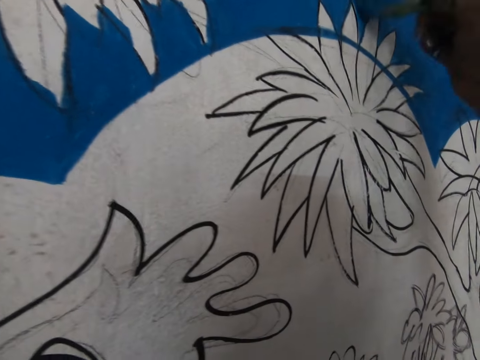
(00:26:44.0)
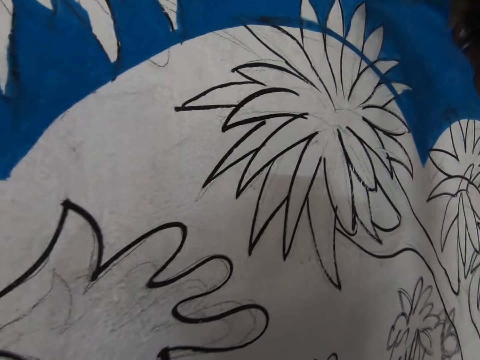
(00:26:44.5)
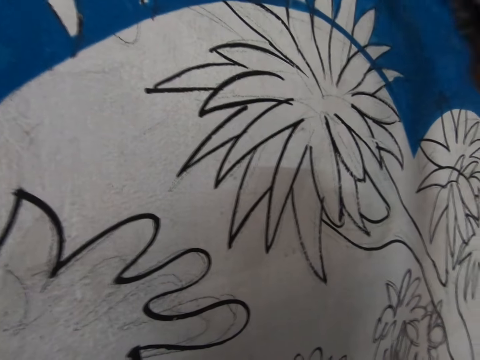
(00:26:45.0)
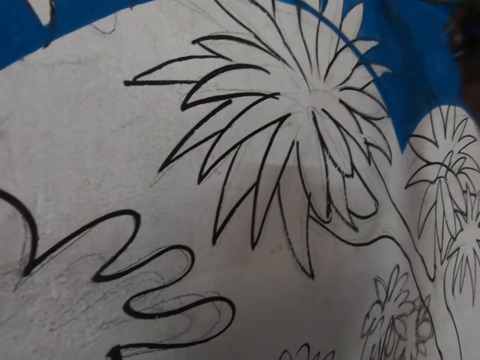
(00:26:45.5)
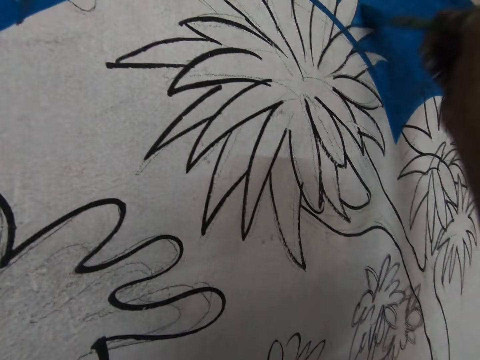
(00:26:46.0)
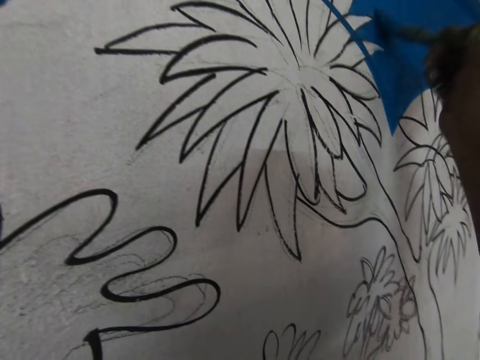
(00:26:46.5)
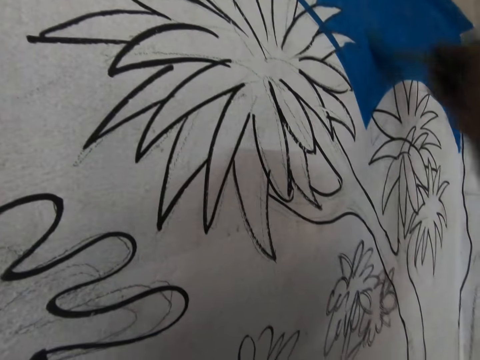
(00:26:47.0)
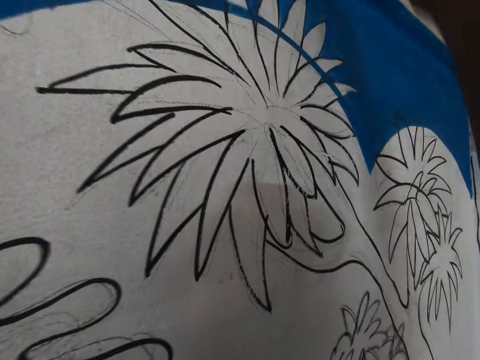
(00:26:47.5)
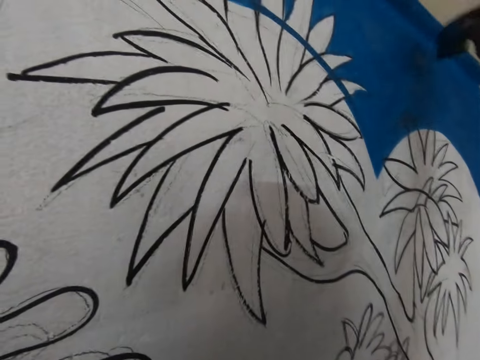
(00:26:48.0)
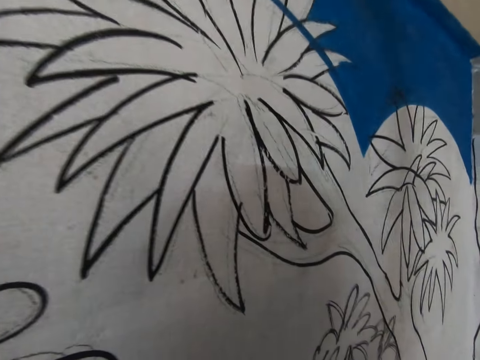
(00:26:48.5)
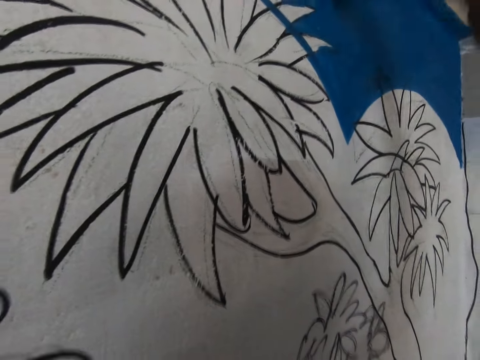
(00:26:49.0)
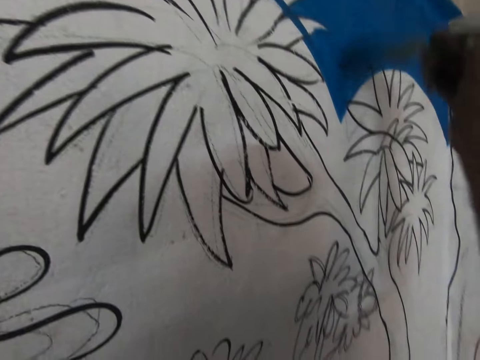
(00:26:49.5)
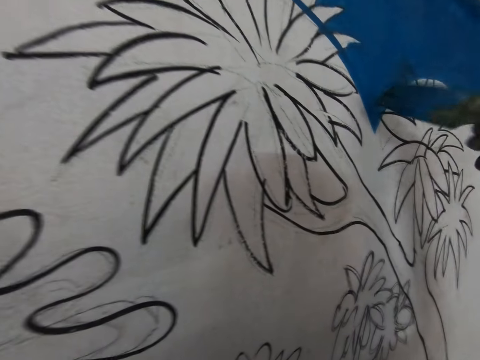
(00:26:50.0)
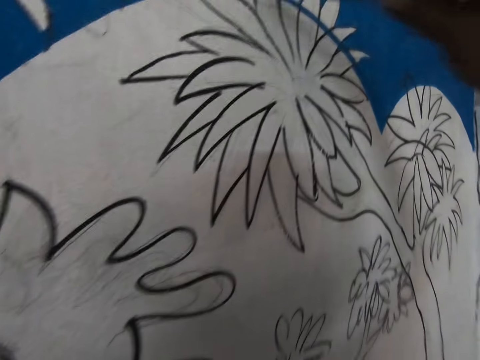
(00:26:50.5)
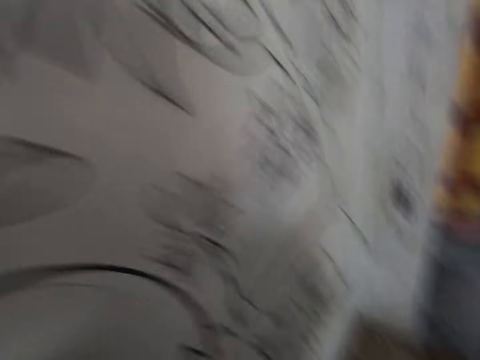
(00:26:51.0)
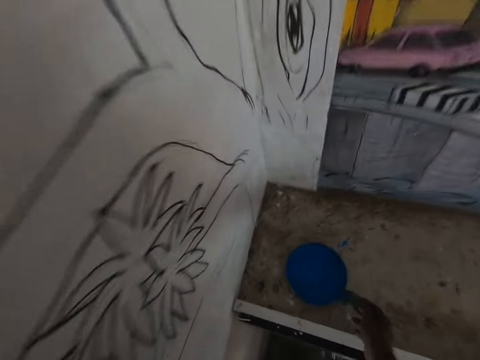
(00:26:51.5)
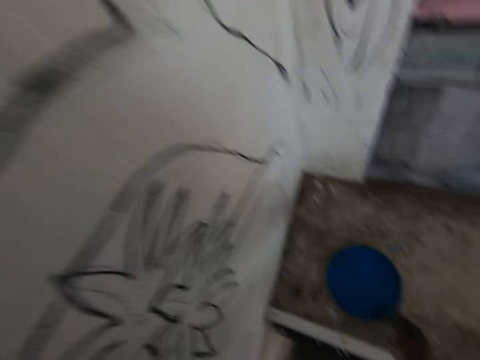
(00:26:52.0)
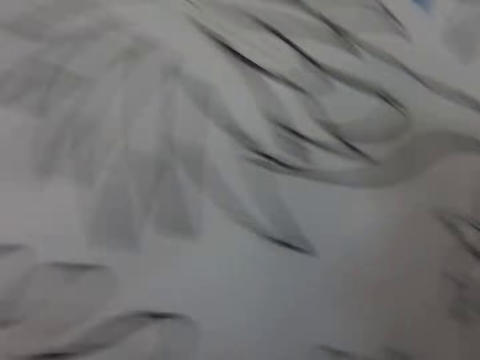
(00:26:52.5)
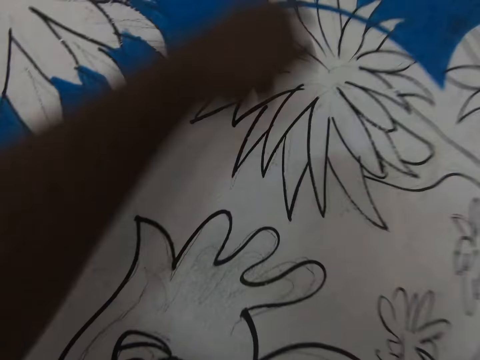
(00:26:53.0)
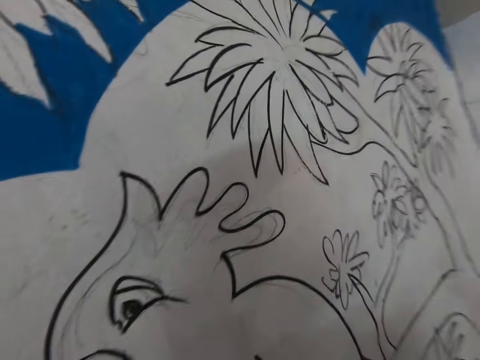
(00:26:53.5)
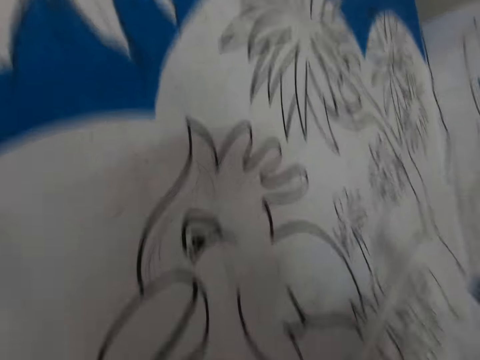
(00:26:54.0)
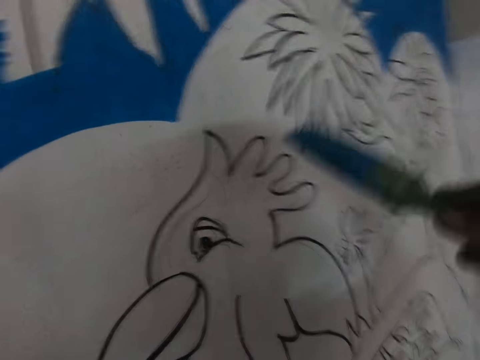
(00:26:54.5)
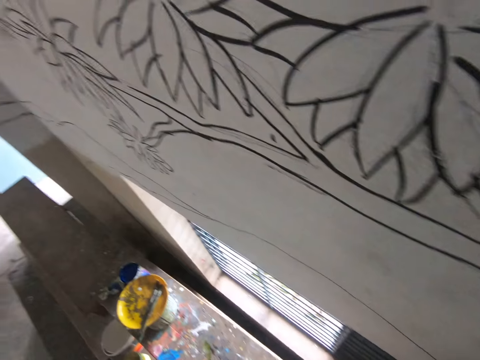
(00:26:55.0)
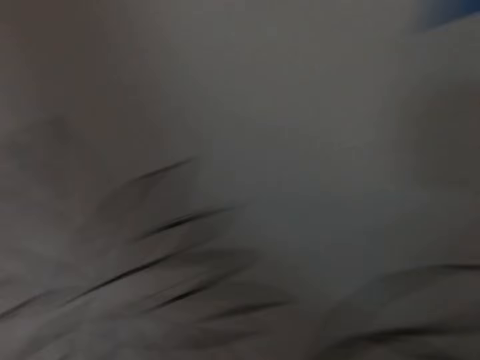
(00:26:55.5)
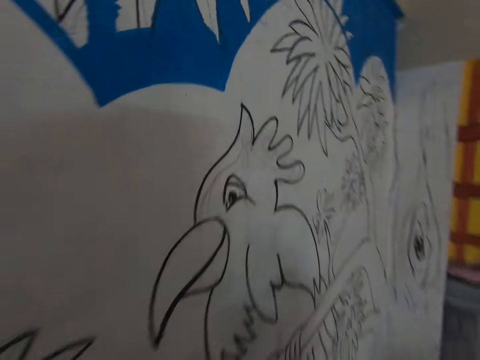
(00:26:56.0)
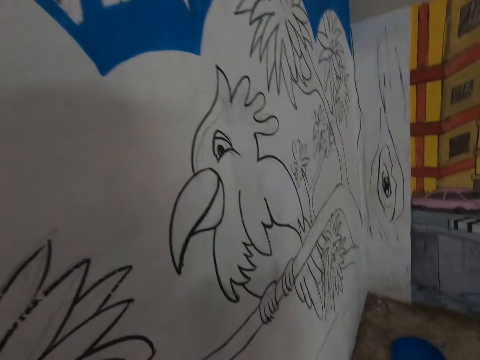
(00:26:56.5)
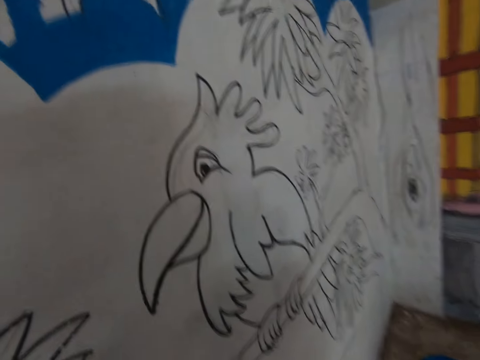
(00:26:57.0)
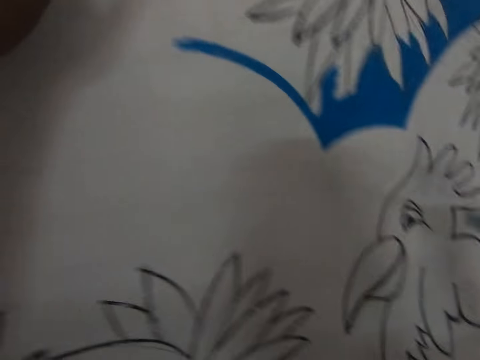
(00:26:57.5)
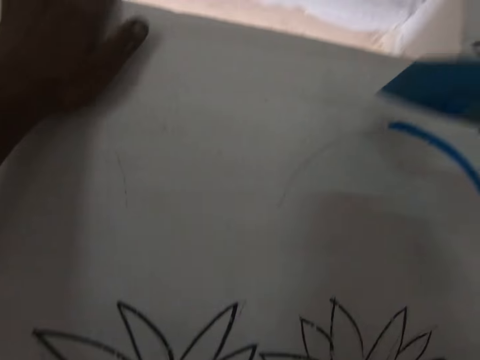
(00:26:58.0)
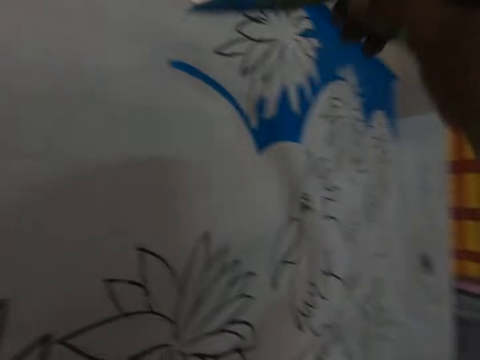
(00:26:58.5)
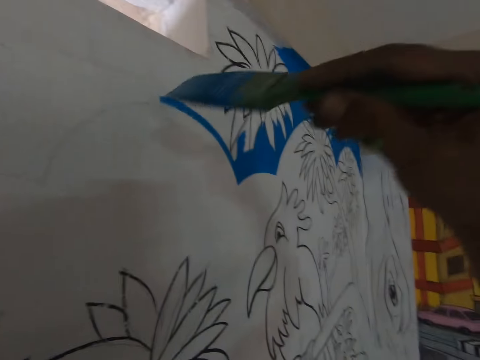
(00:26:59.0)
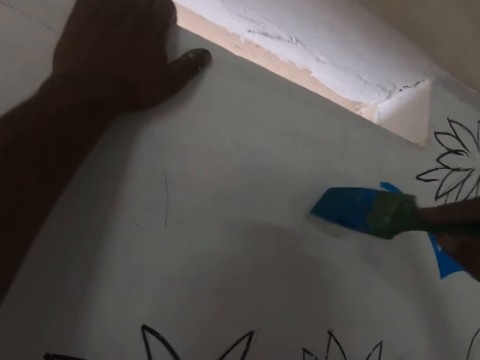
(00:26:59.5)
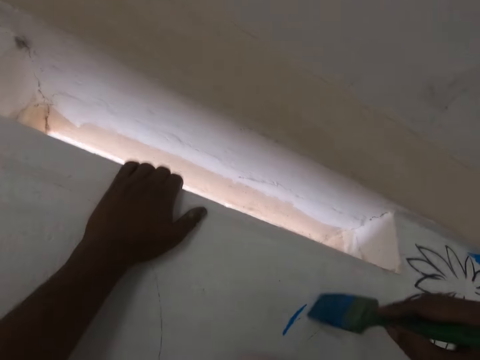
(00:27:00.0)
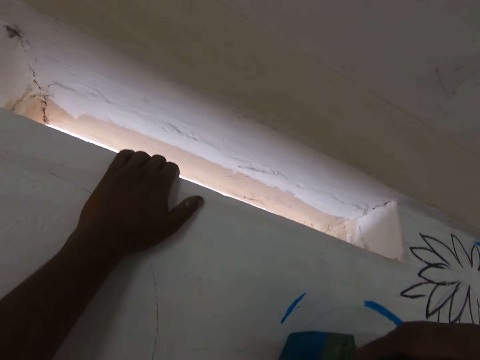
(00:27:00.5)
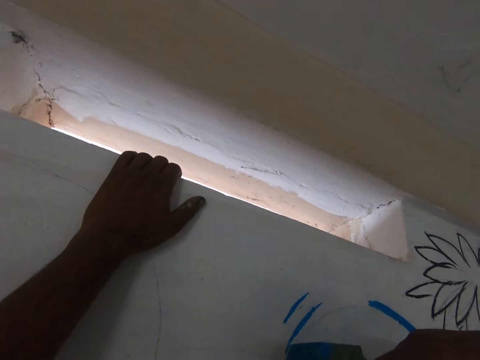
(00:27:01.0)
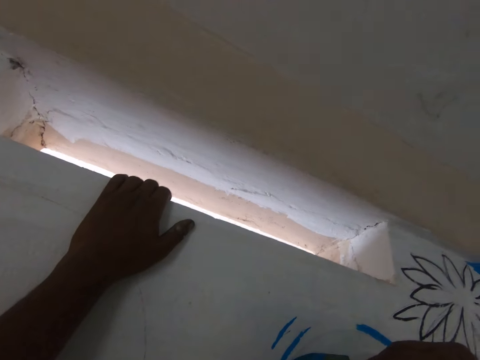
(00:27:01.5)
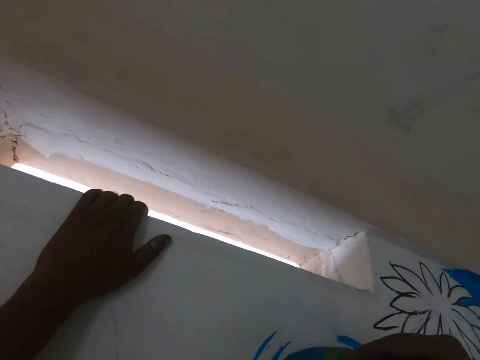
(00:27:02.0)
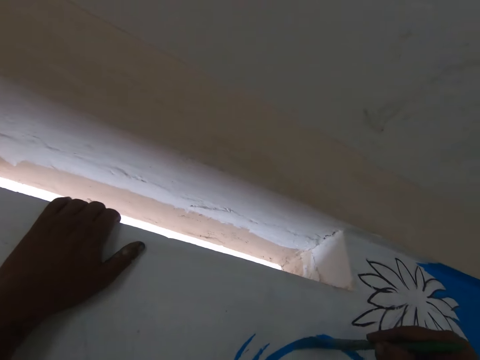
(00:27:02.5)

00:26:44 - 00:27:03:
The camera wearer dips the paint brush in the paint can. They point at the drawing on the wall and look around. They paint a drawing on the wall with the brush.

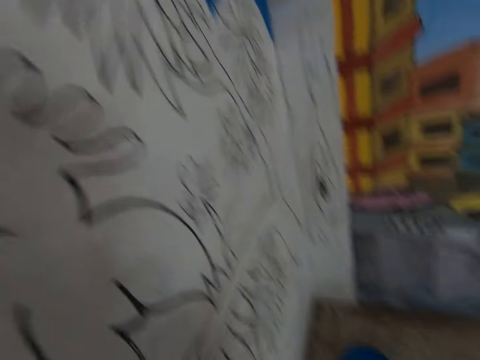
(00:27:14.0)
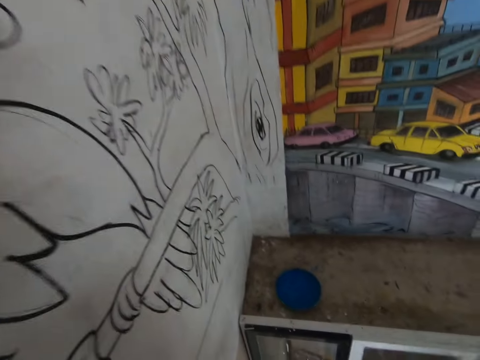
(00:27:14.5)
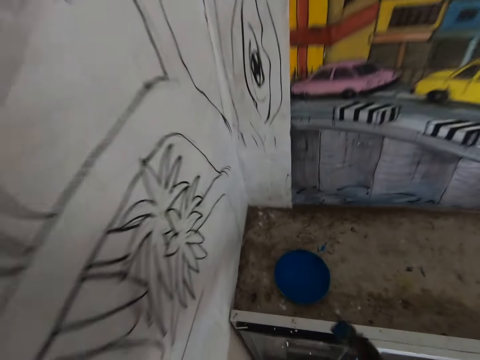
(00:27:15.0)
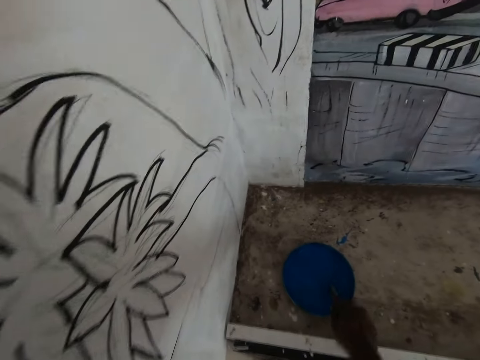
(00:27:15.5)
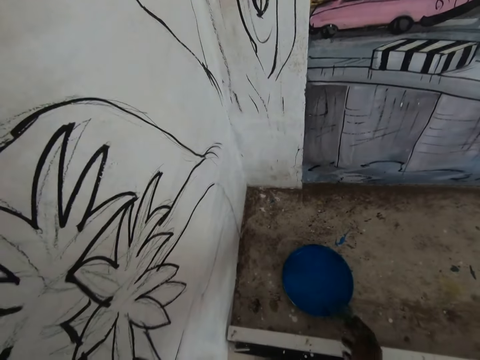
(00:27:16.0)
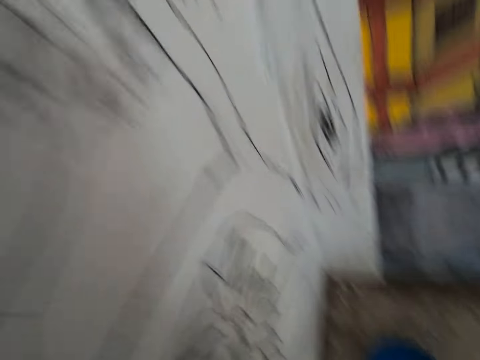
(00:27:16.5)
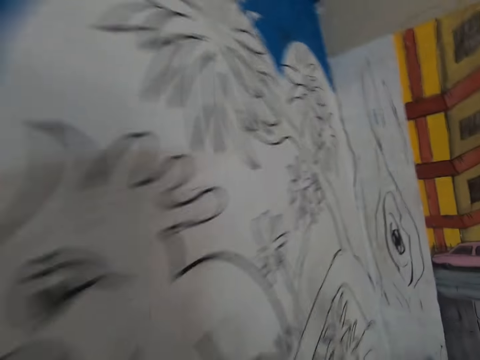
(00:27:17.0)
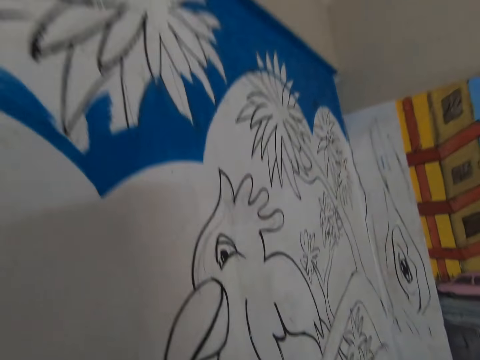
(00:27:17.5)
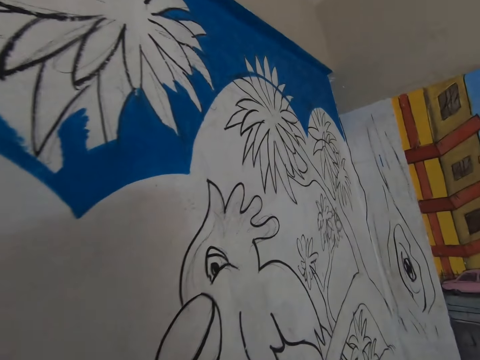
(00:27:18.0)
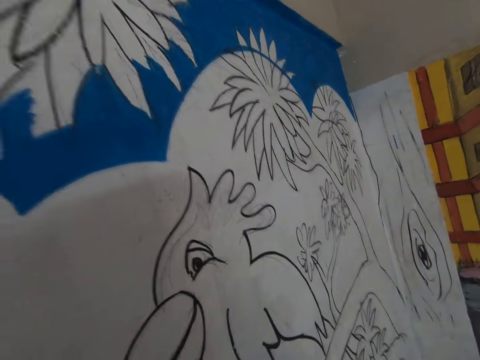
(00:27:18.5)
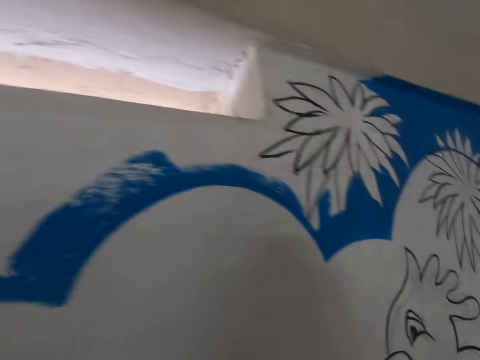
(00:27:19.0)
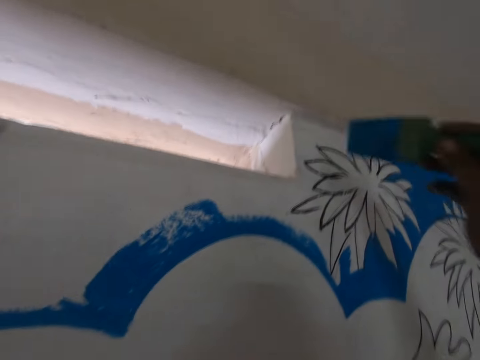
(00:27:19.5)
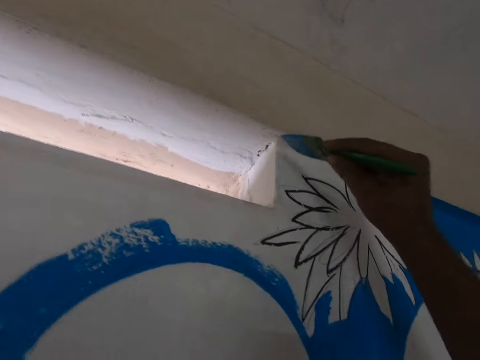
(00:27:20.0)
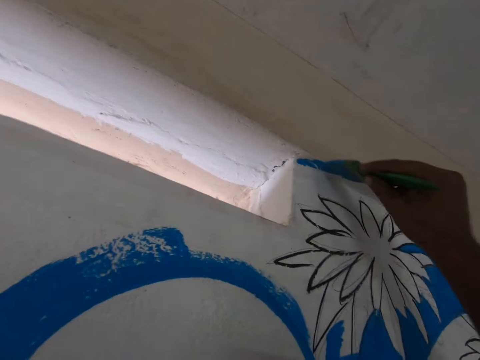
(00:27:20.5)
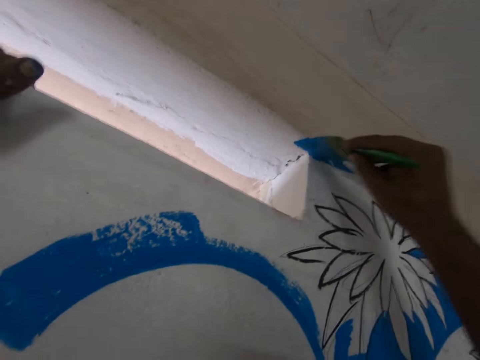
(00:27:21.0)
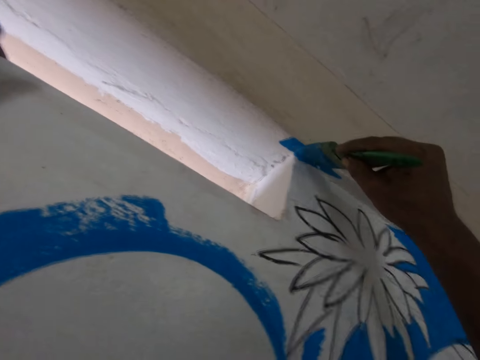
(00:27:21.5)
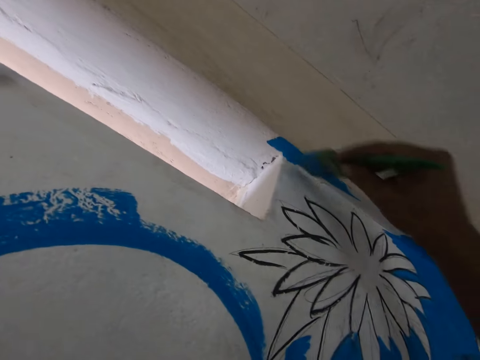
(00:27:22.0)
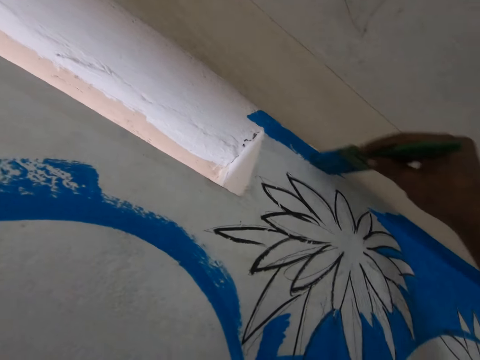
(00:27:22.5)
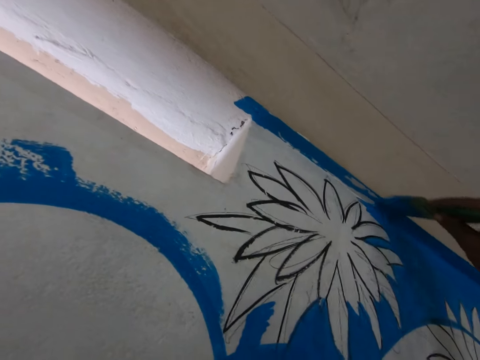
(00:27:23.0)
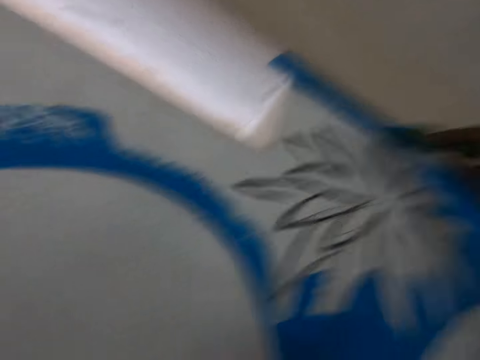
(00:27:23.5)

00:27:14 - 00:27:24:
The camera wearer dips the paint brush in the bowl of paint. They scoop paint from a bucket. They walk around a room and look around the room. They paint on the wall with the paint brush.
